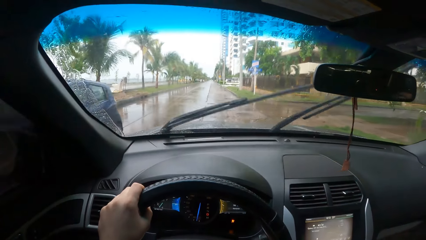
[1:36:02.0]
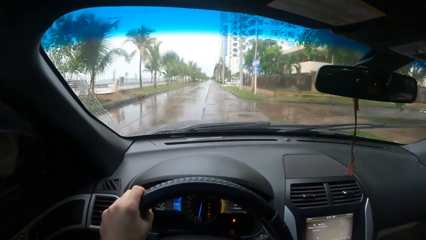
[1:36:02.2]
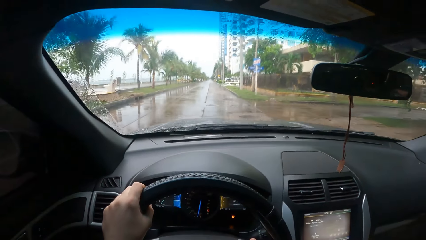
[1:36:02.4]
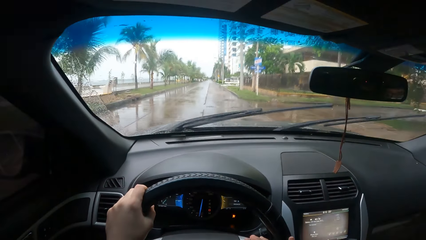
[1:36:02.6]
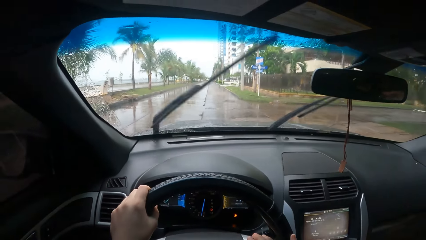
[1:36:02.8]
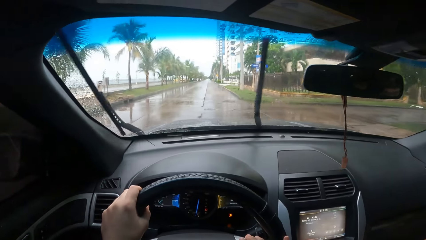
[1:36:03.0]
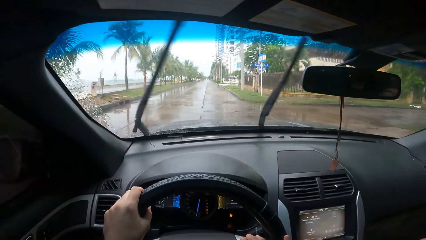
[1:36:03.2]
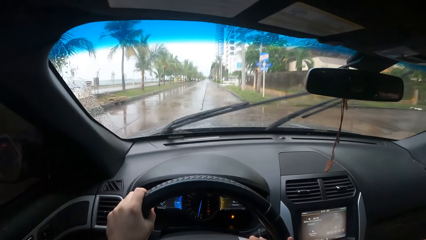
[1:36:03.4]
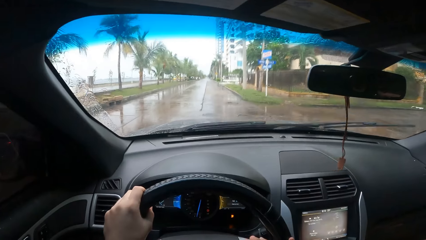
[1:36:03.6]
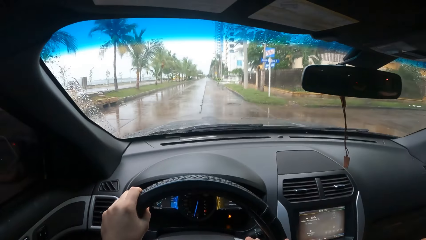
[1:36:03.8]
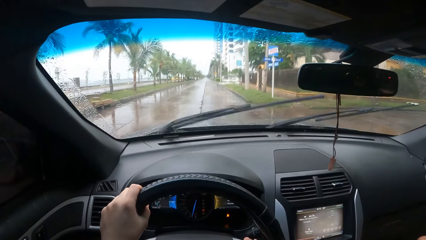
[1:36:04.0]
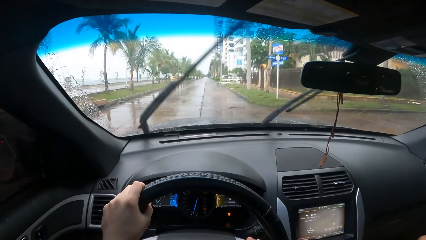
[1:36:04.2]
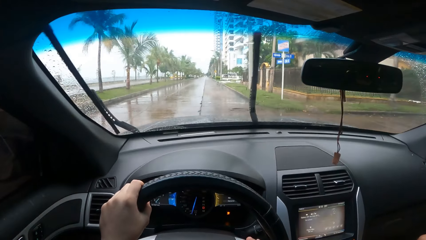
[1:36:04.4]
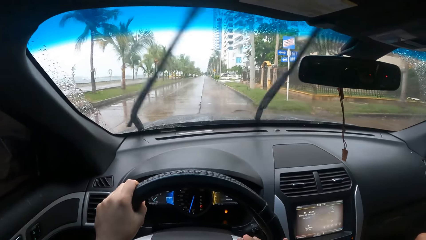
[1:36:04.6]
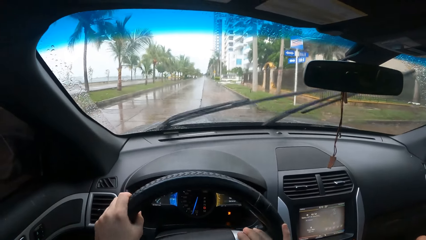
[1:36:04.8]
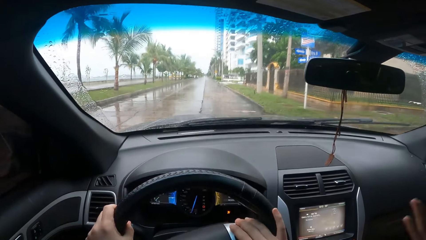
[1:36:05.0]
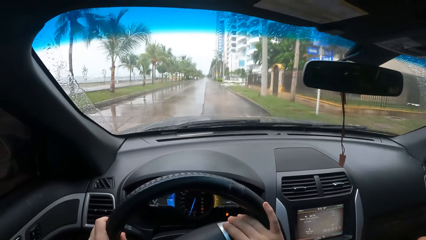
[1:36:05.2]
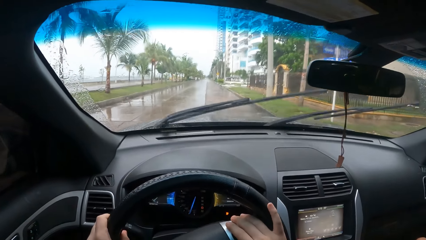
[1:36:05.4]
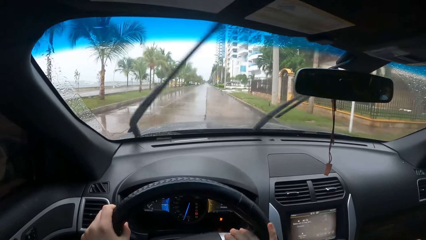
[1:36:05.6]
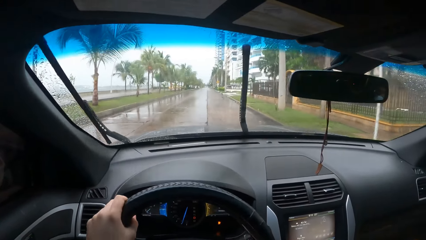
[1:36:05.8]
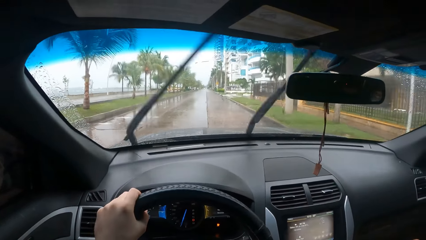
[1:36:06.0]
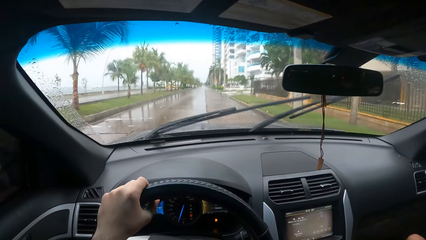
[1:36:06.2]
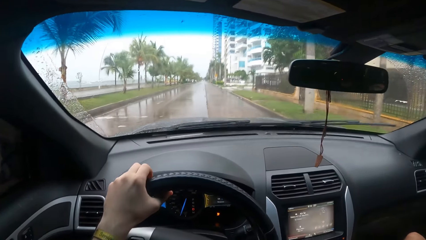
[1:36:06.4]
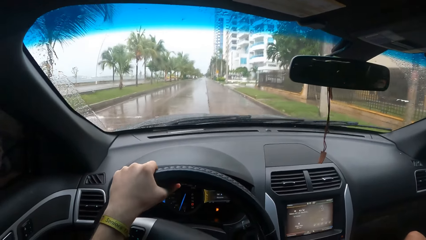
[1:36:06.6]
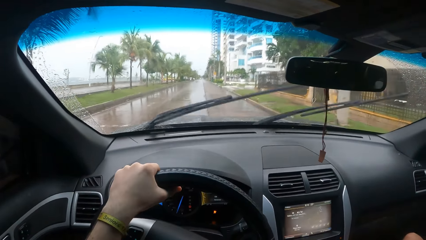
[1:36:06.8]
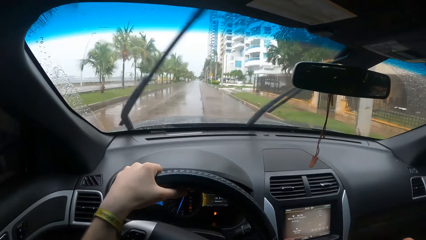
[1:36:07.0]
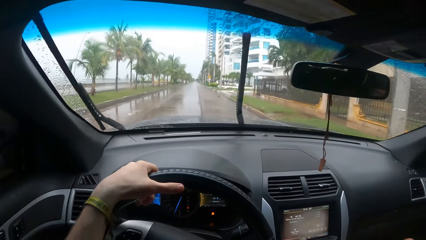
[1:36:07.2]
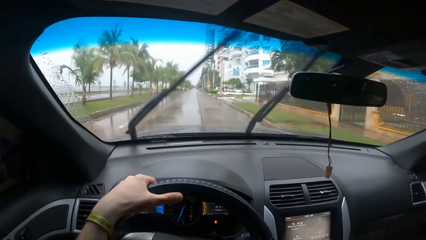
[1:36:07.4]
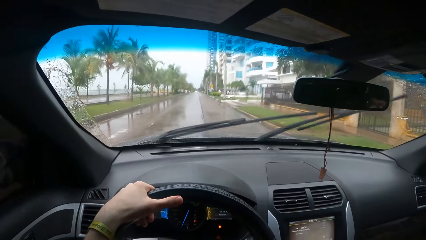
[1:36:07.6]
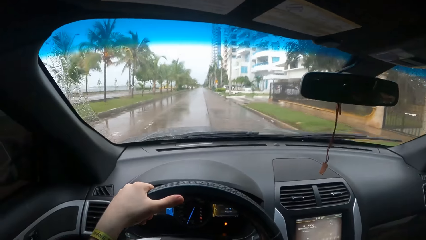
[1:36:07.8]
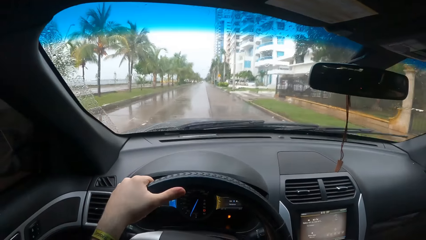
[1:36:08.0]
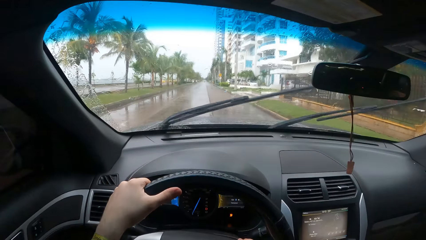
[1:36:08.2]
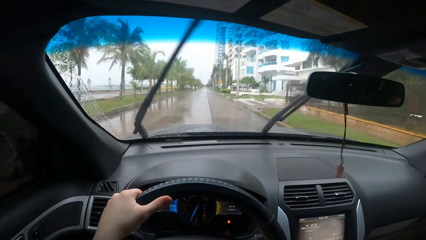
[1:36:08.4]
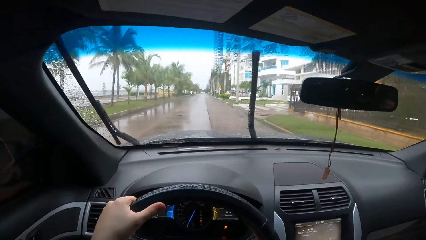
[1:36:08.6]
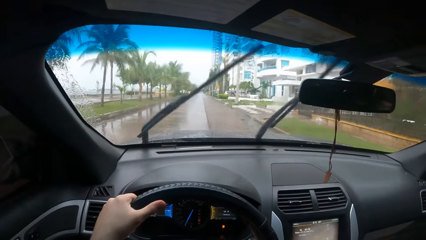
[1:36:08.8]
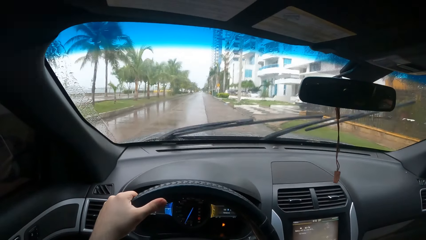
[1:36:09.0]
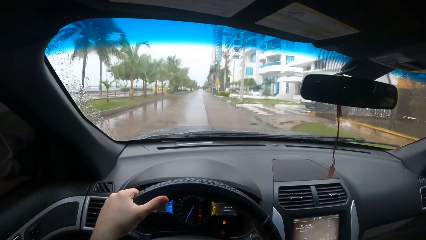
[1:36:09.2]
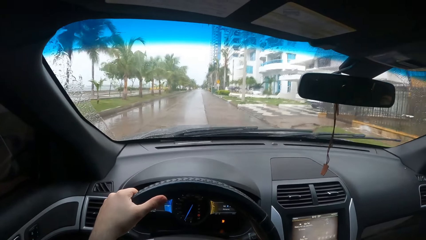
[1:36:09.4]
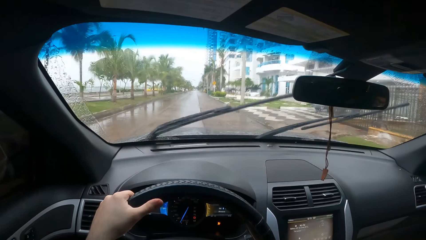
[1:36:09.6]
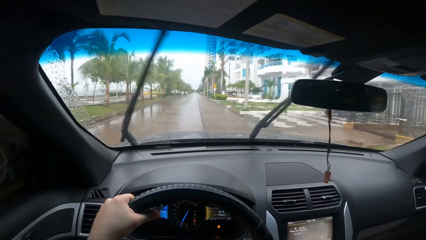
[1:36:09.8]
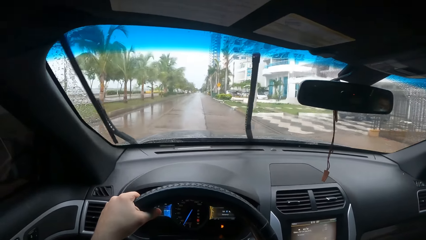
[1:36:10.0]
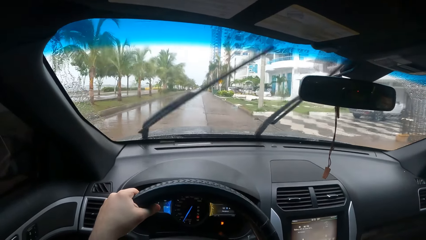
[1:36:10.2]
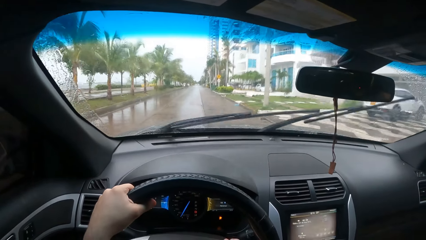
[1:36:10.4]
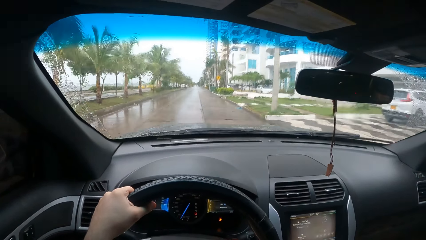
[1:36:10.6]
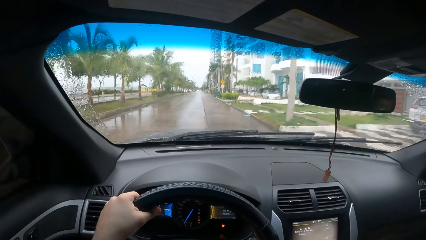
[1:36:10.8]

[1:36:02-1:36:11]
A man gestures.

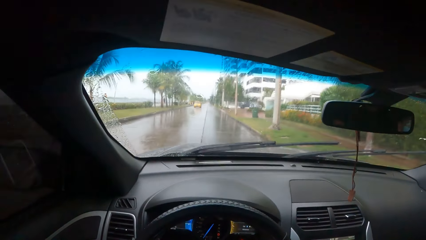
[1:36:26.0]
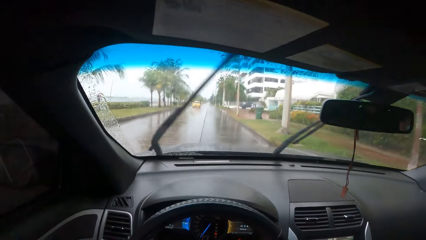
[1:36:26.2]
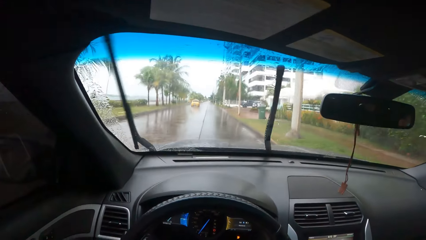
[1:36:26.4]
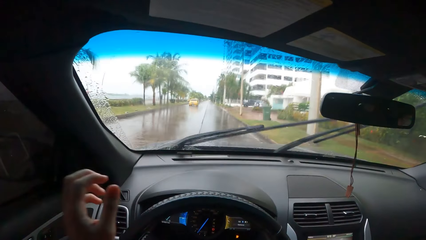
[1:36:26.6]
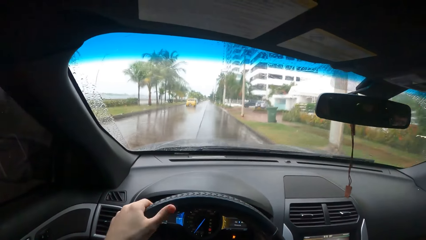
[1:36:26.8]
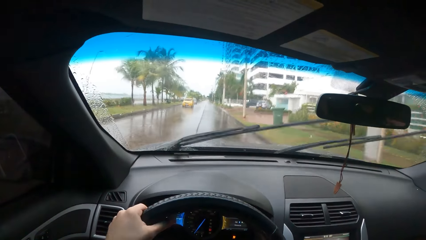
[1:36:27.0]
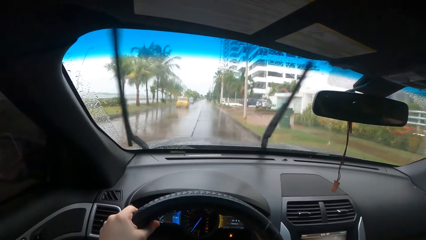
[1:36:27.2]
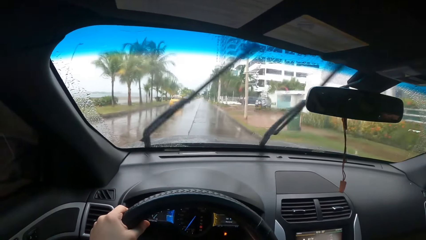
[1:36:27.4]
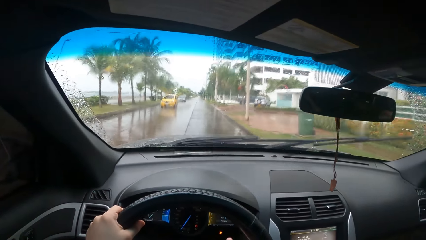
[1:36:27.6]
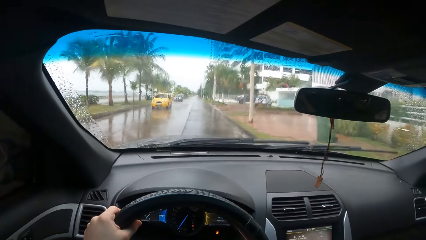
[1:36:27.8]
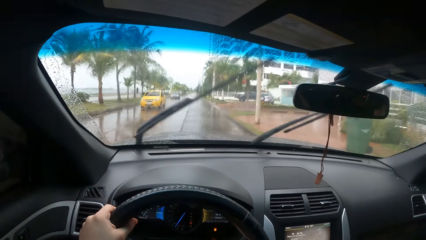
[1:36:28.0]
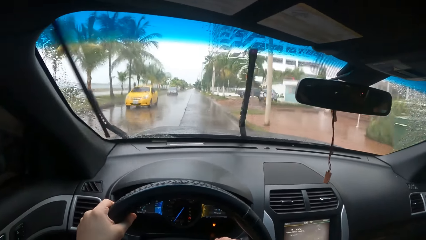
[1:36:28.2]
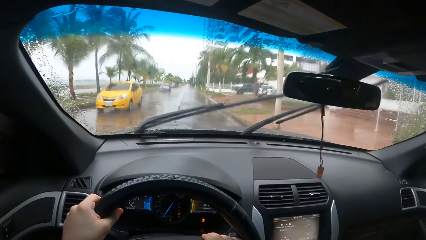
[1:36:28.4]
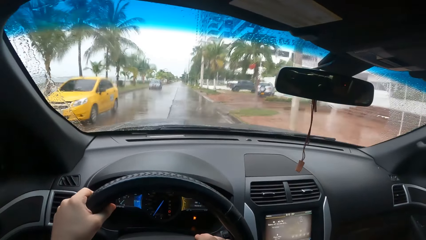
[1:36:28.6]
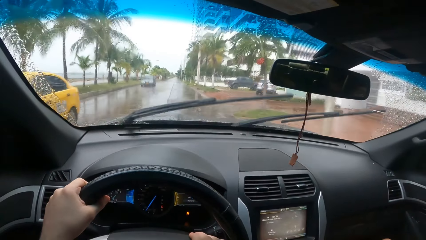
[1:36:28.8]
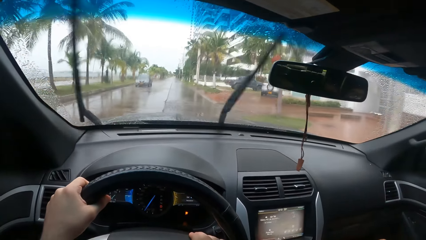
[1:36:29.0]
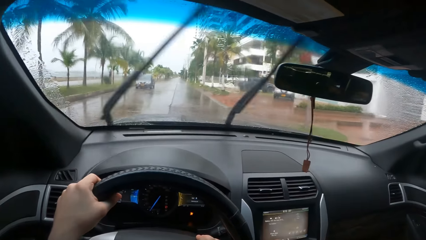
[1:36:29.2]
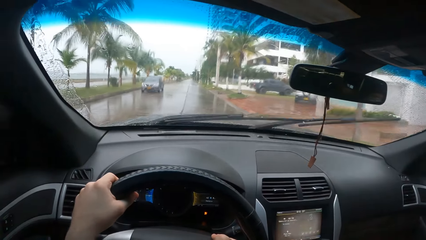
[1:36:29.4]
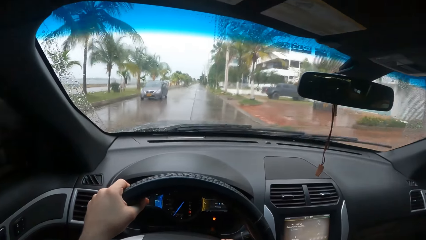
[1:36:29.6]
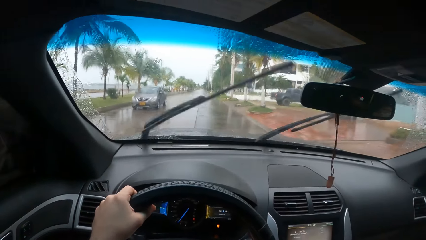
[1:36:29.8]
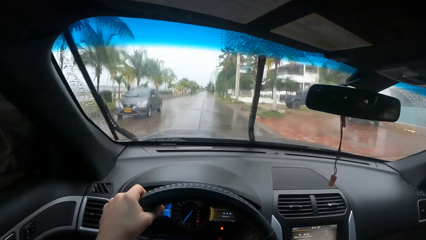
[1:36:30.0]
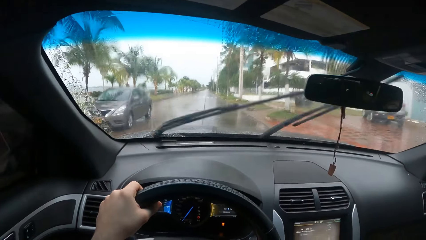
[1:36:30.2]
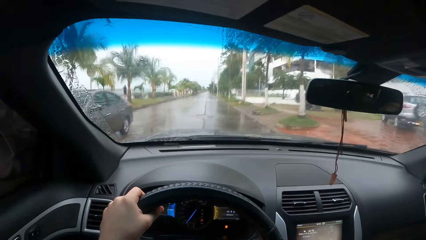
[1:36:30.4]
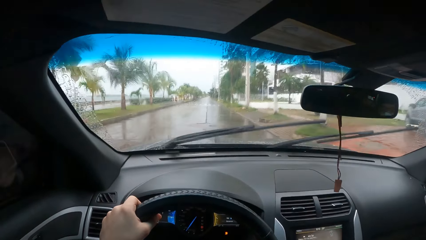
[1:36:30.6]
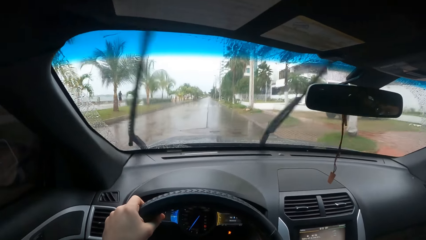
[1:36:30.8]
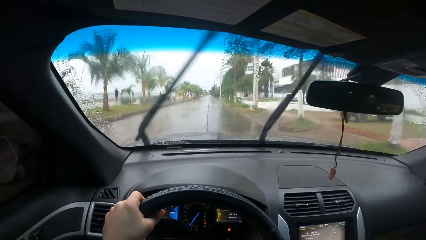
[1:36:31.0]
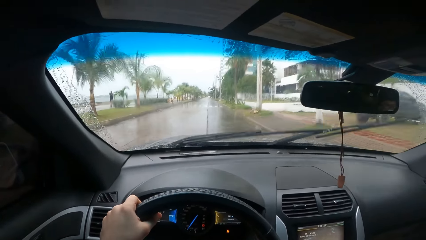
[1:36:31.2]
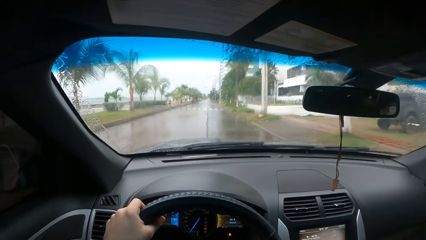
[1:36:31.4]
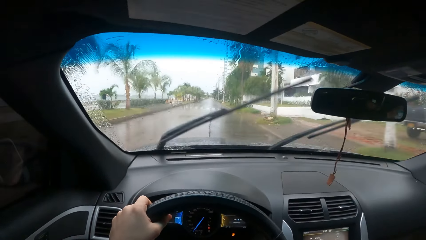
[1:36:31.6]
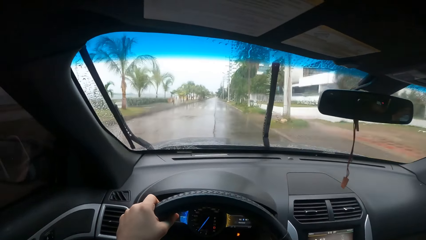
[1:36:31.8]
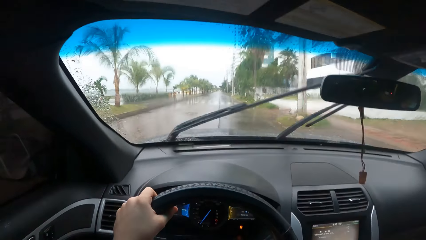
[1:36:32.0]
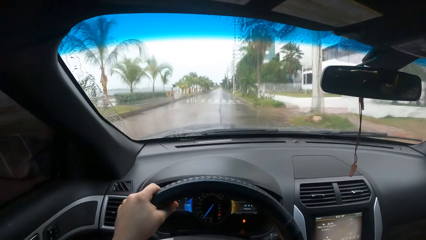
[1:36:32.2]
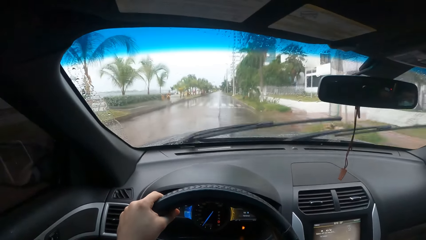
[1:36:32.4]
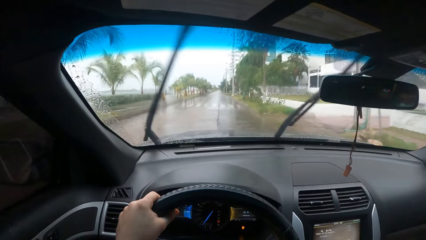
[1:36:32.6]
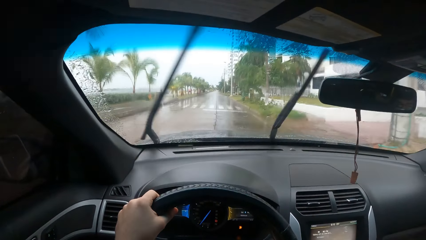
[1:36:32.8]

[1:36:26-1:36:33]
The camera wearer holds the steering wheel.
